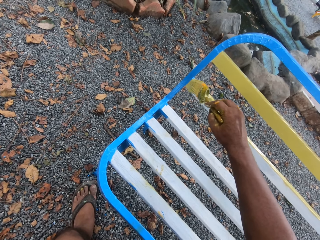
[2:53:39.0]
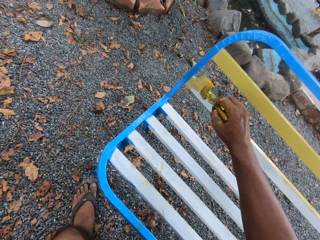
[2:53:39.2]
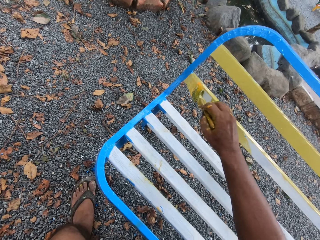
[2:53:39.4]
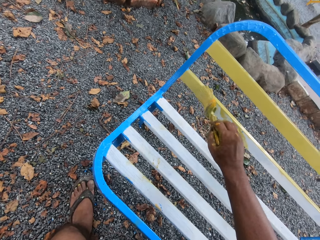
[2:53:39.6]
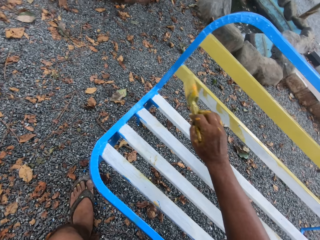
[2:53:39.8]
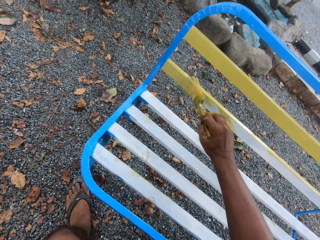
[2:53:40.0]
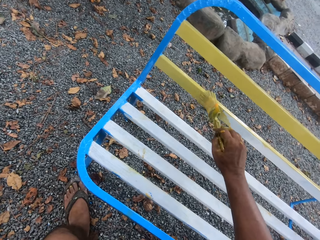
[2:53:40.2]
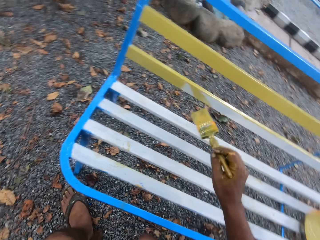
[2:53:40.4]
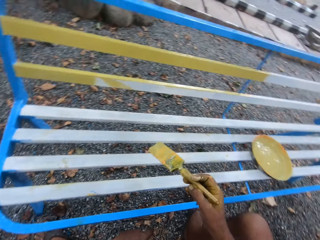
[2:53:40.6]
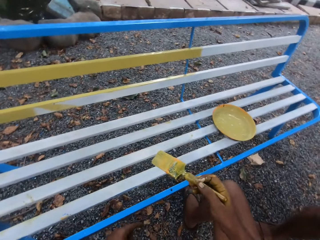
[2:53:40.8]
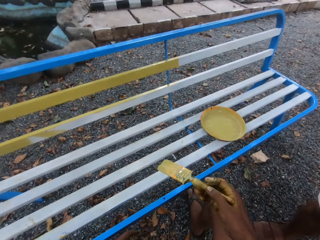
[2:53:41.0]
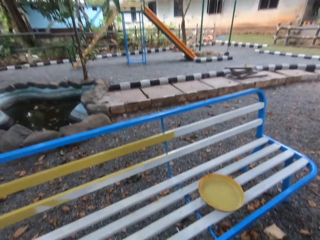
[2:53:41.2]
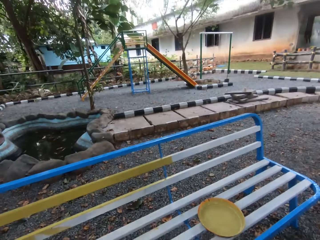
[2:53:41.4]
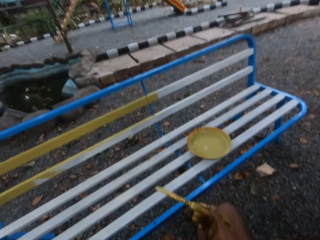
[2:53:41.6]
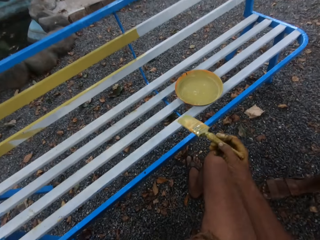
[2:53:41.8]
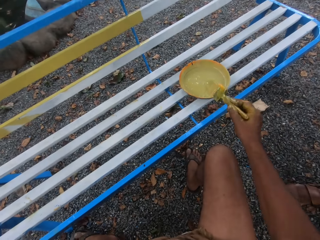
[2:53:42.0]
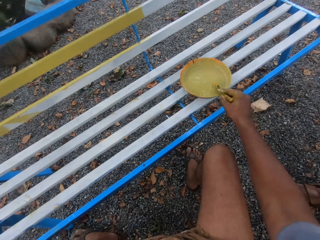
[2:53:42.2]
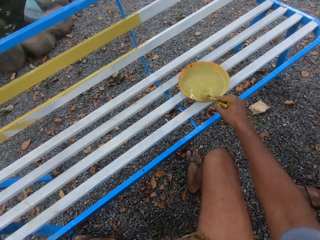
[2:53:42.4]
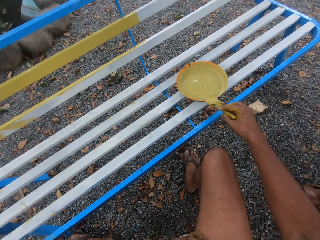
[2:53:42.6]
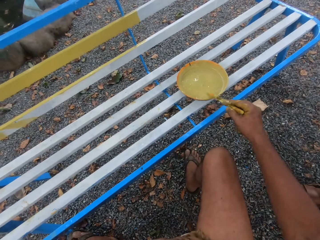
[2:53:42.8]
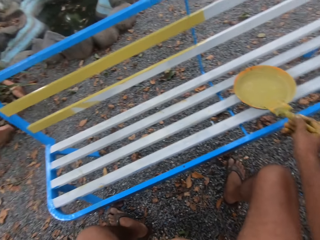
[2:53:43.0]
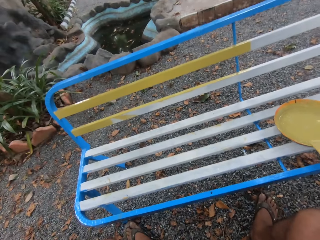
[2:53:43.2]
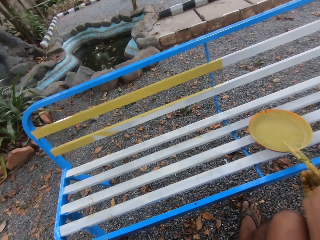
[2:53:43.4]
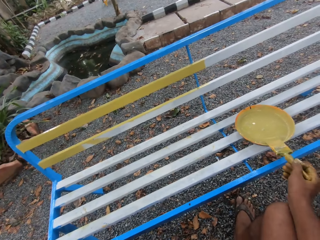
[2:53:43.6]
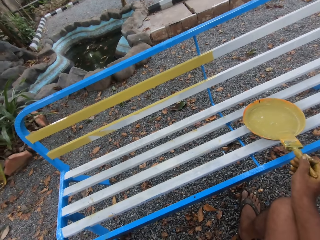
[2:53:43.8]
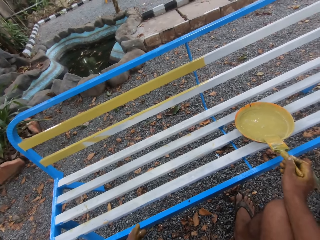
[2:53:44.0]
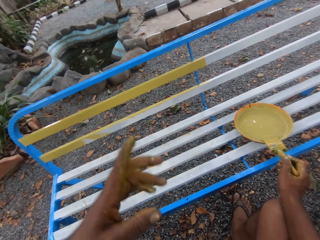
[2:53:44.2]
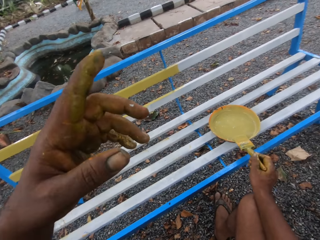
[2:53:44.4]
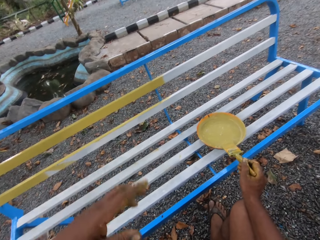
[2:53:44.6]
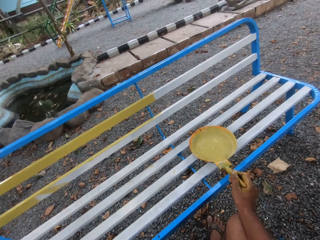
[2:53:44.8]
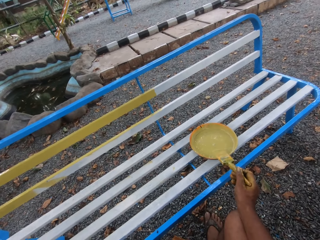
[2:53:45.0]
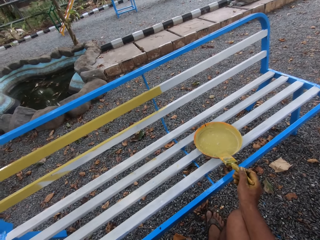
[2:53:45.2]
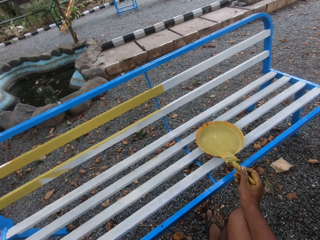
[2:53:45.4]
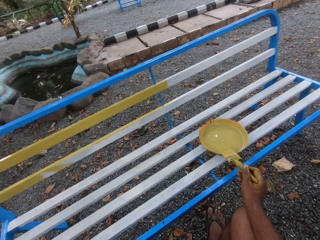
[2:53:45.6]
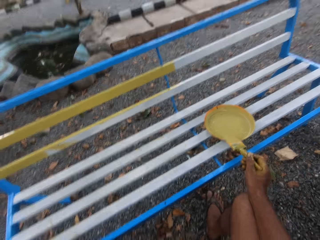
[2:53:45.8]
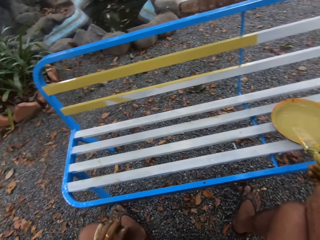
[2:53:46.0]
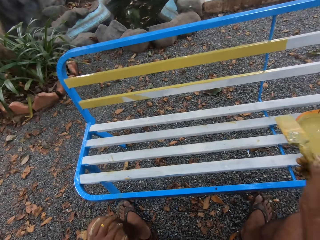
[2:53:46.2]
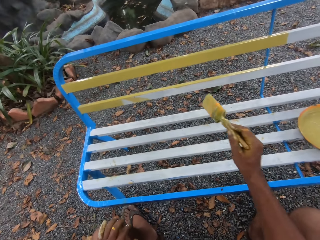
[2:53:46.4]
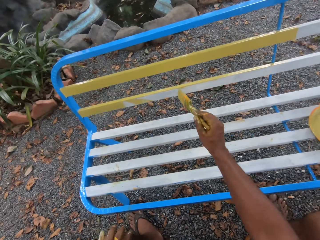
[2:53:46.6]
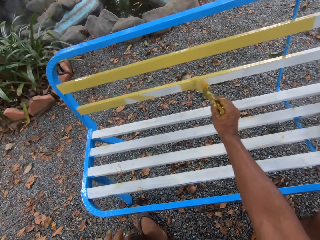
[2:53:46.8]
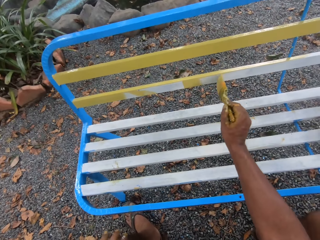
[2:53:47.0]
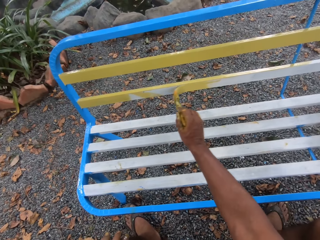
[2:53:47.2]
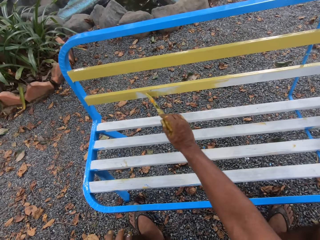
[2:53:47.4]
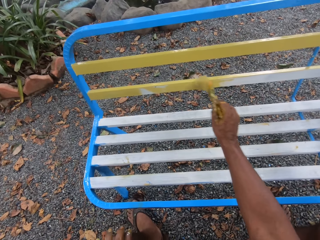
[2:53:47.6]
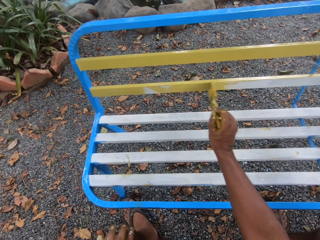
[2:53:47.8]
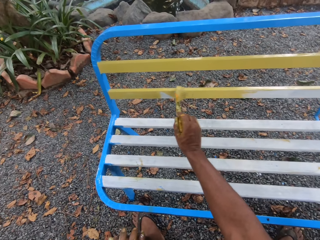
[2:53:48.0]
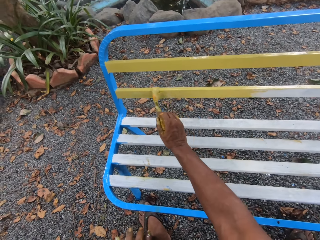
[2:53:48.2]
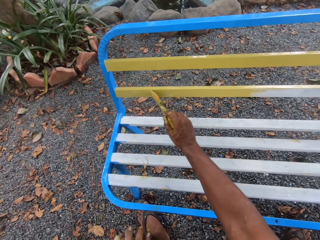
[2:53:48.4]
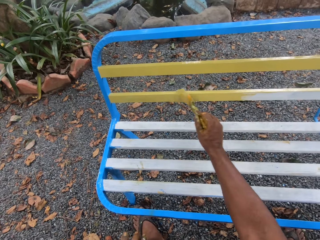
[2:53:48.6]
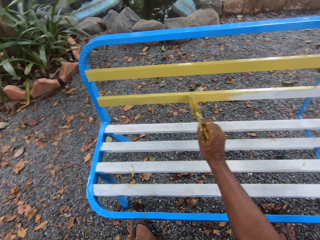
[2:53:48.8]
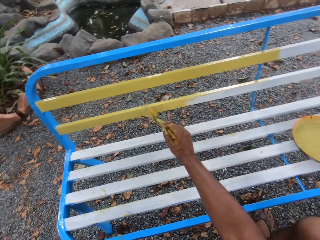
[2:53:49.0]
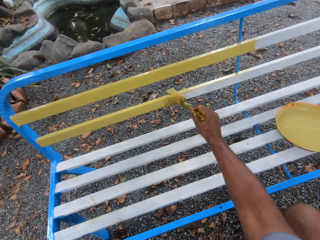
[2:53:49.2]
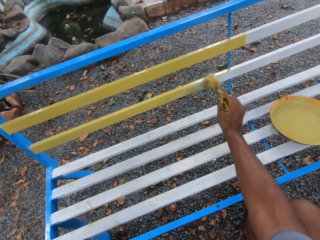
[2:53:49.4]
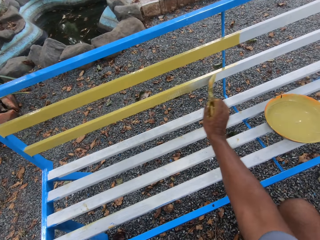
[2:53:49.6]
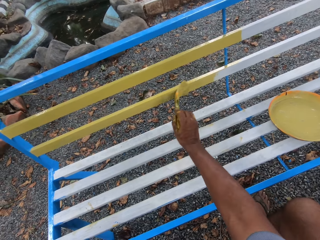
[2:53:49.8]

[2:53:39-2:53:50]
The camera wearer takes paint from the bowl on the street bench with the brush in his right hand. He talks to a person. He rubs the brush in his right hand on the edge of the bowl on the street bench. He points at something on the ground. He paints the street bench with the brush in his right hand.

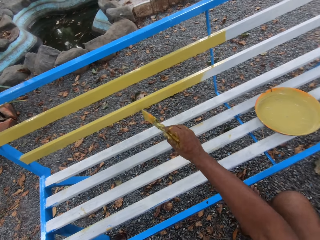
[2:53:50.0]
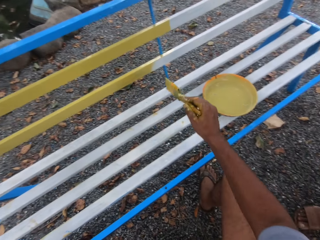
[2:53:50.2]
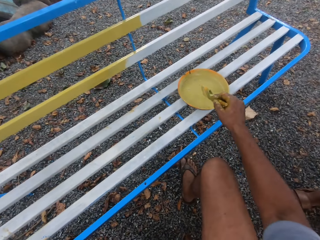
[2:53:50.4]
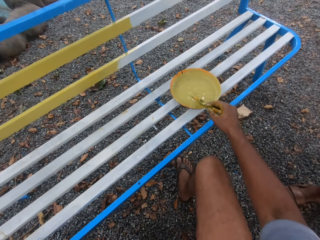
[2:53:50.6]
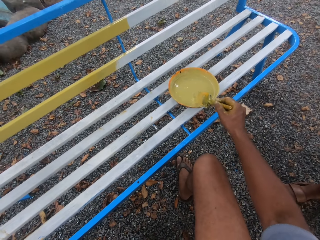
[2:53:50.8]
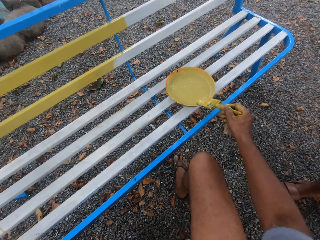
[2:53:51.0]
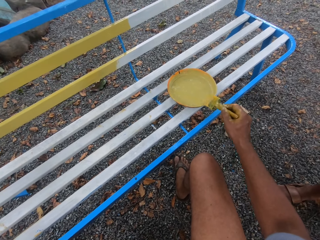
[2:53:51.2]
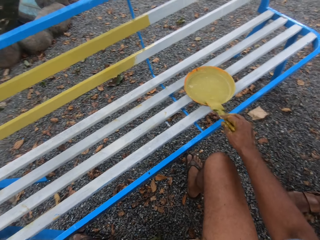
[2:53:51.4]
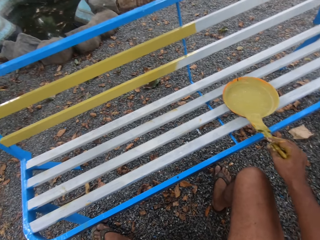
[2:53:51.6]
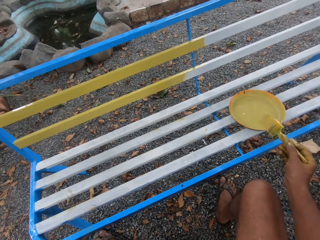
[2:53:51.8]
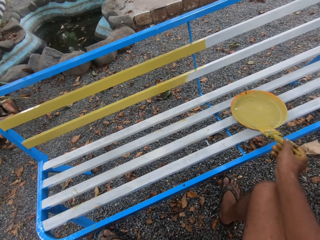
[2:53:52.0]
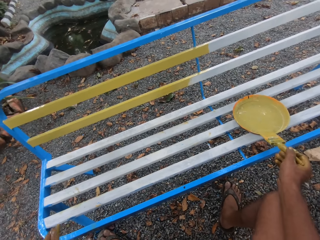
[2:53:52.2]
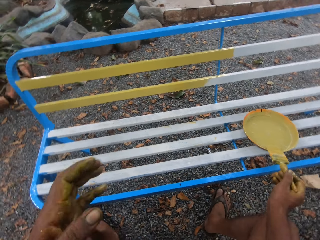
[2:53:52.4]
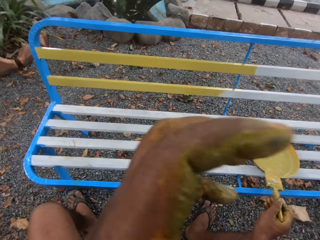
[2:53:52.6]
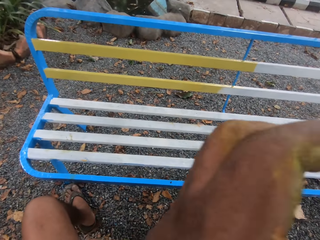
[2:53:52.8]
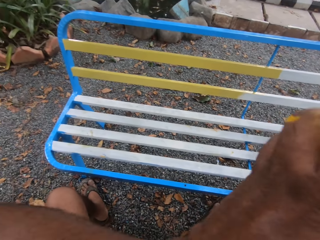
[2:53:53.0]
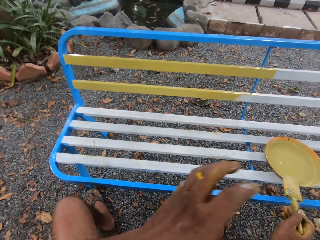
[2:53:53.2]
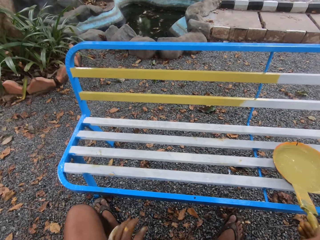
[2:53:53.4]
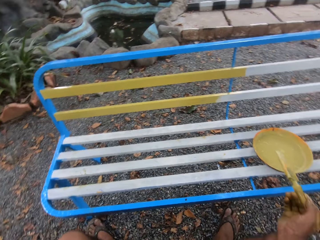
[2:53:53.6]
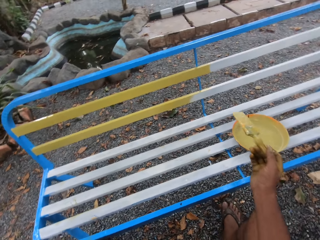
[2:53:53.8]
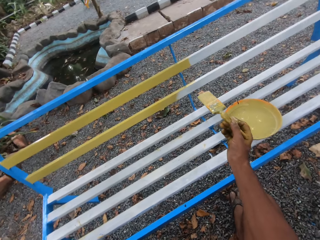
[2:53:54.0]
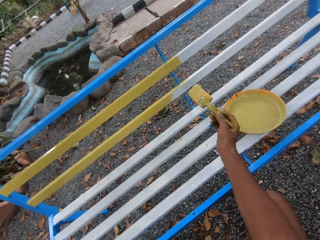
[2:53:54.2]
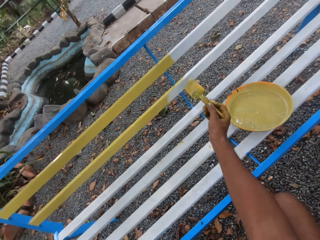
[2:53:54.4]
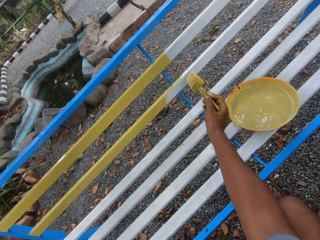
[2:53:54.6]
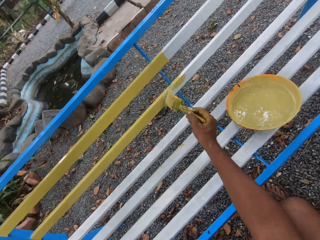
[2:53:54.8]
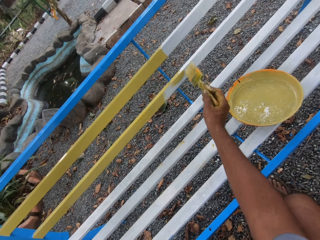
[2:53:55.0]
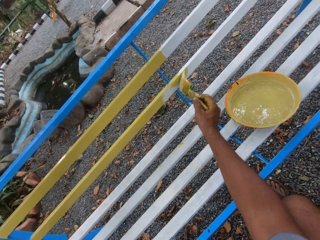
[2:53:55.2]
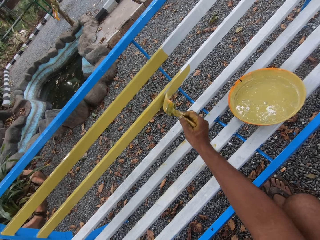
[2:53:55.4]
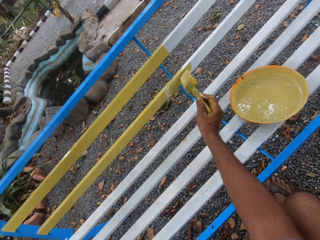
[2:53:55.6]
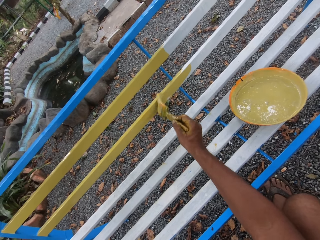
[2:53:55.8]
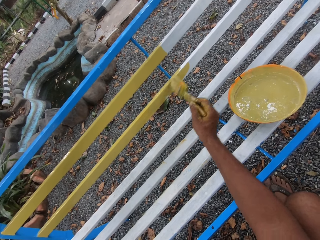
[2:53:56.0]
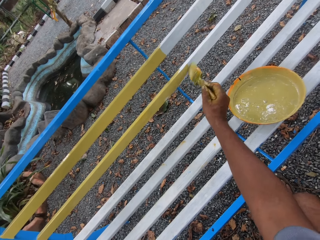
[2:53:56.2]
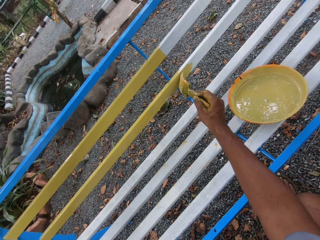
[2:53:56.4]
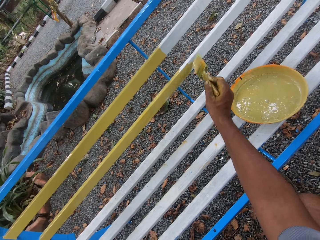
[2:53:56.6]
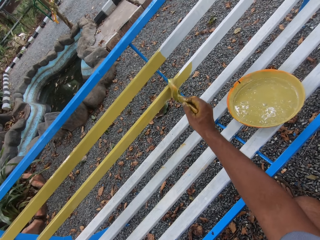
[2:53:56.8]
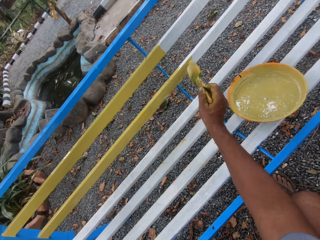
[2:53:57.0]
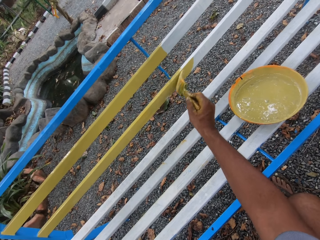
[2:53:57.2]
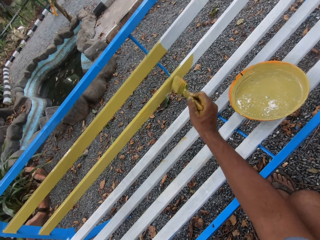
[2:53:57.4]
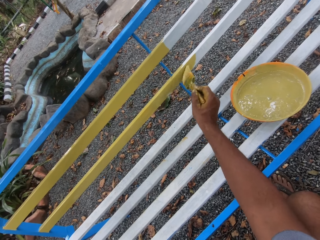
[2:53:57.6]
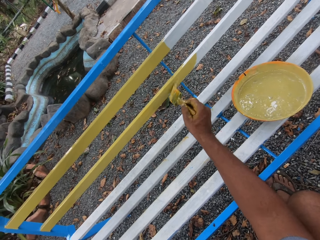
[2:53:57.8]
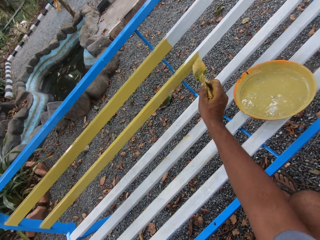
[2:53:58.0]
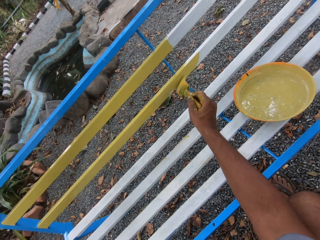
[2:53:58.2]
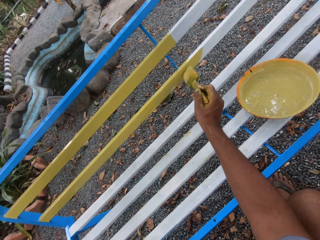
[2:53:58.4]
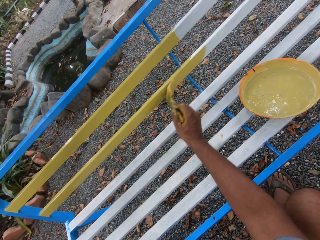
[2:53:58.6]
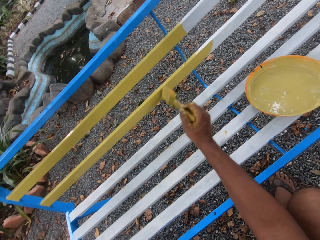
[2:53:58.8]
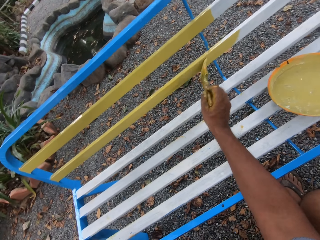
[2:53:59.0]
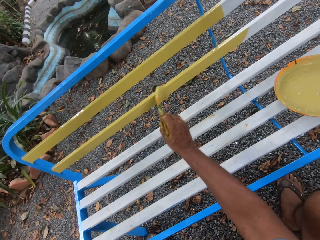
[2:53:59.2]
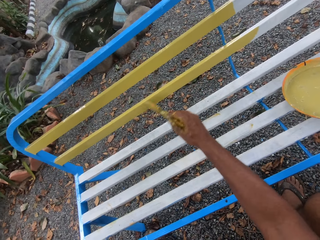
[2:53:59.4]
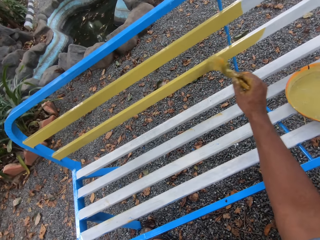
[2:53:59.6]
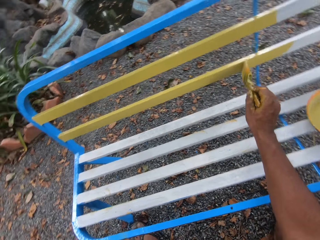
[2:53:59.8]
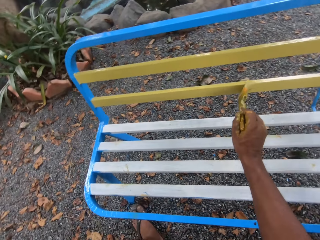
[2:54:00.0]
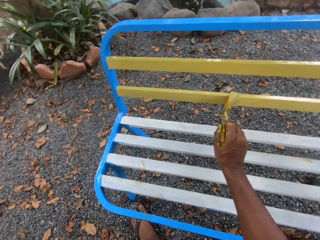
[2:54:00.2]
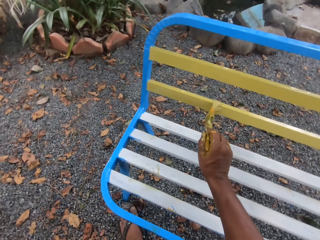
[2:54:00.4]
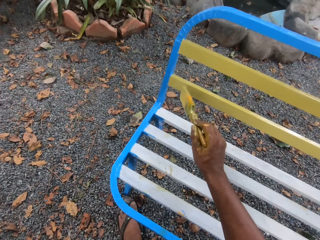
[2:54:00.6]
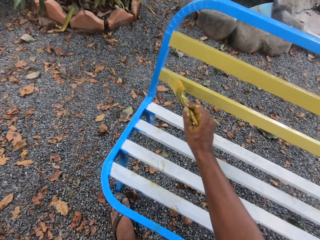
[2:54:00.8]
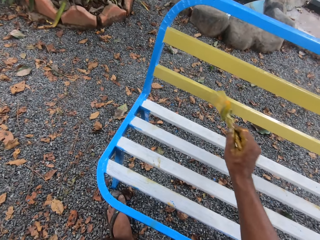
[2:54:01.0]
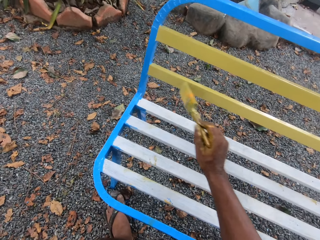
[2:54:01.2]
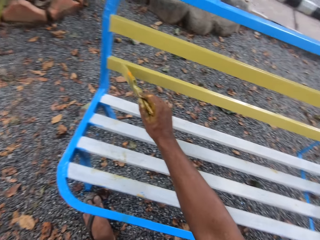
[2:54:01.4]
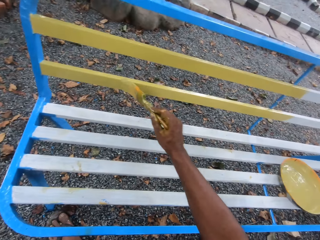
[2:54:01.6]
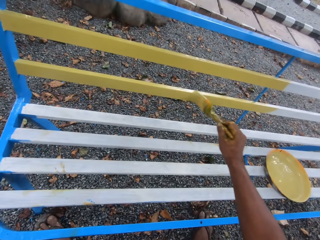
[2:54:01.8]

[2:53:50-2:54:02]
The camera wearer takes paint from the bowl on the street bench with the brush in his right hand. He rubs the brush in his right hand on the edge of the bowl on the street bench. He talks to a person. He scratches his nose with his left hand. He paints the street bench with the brush in his right hand.
